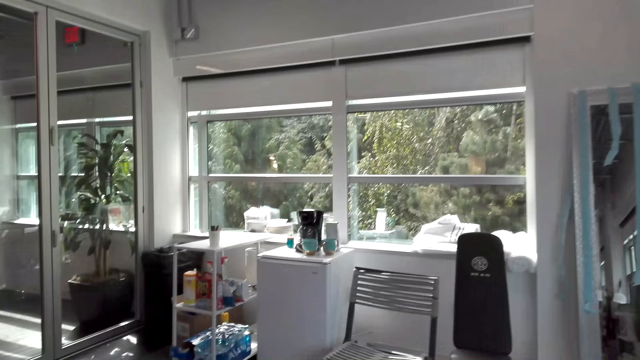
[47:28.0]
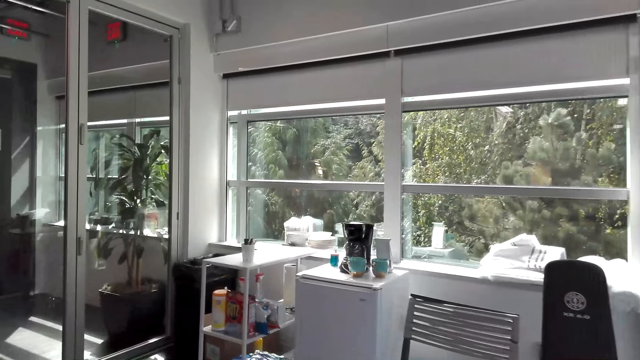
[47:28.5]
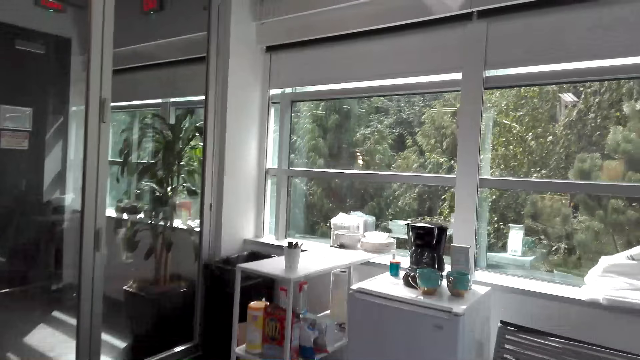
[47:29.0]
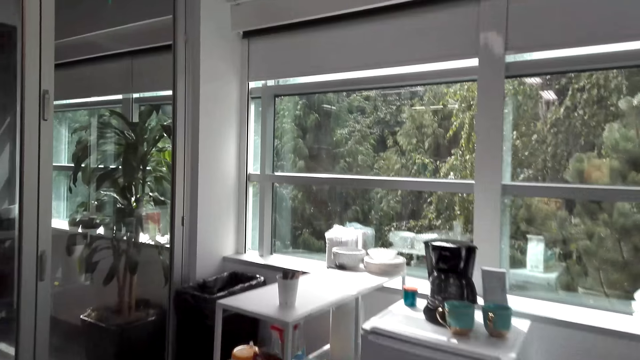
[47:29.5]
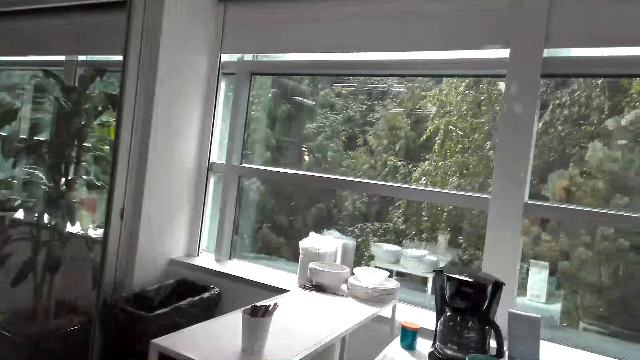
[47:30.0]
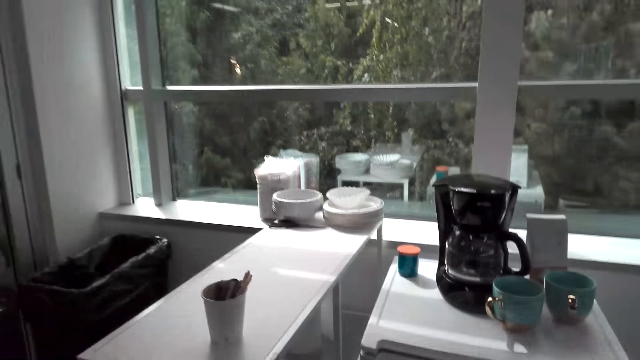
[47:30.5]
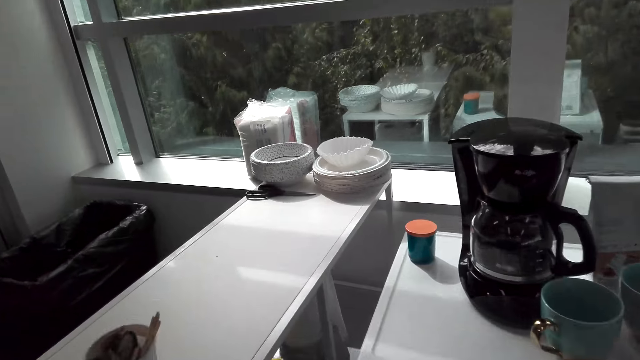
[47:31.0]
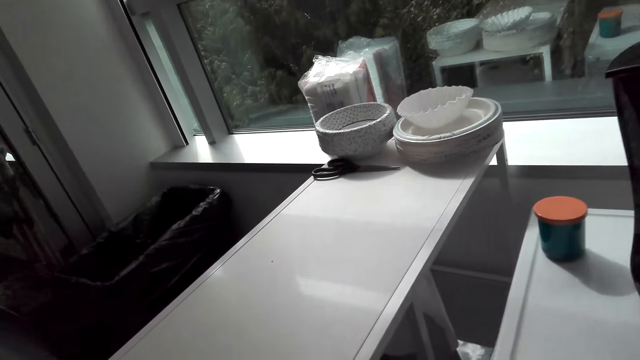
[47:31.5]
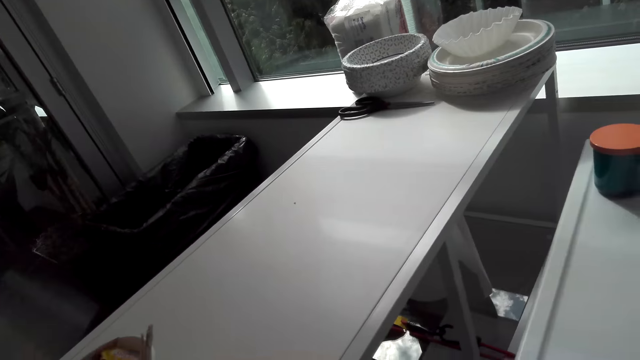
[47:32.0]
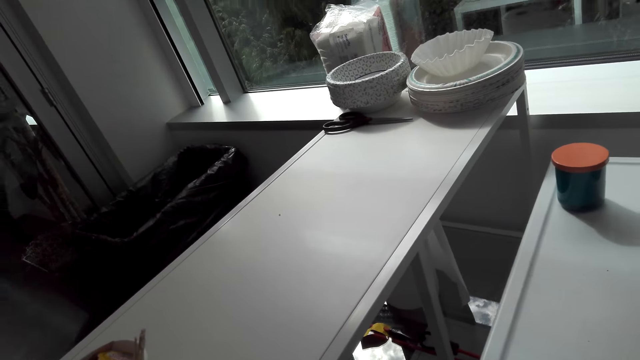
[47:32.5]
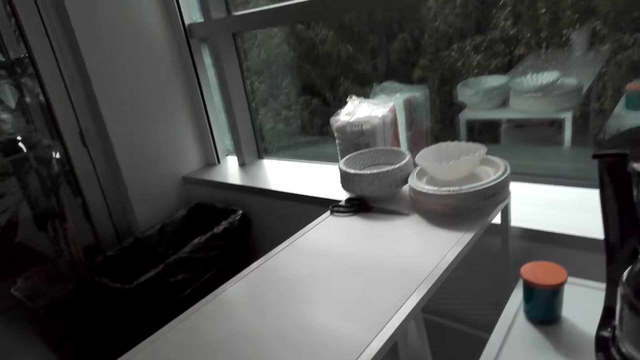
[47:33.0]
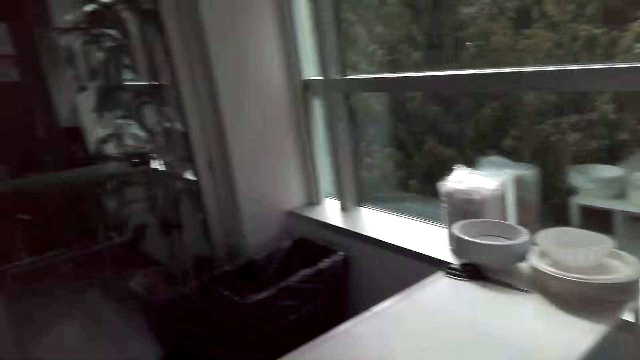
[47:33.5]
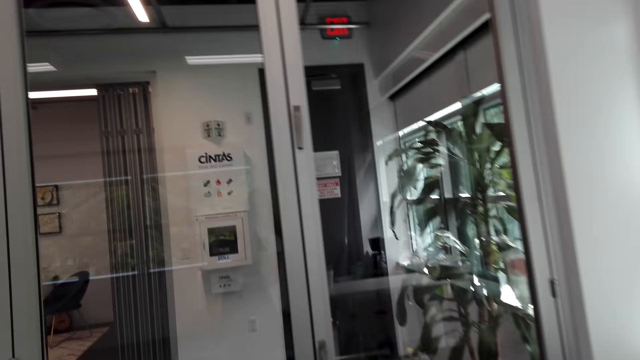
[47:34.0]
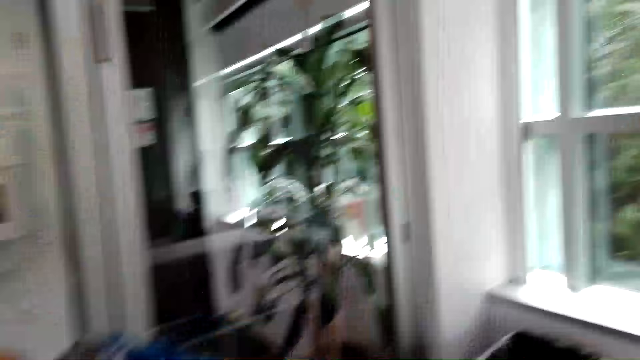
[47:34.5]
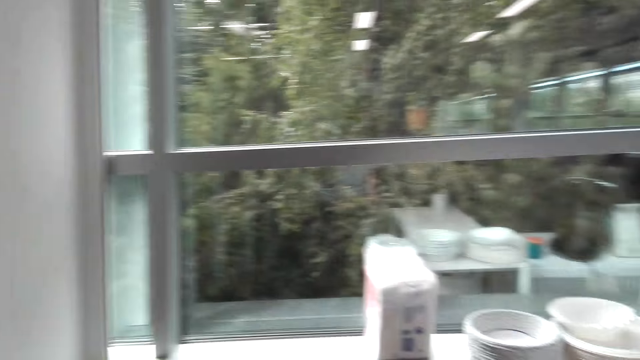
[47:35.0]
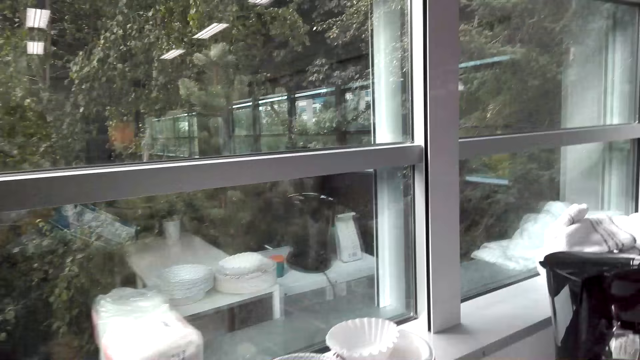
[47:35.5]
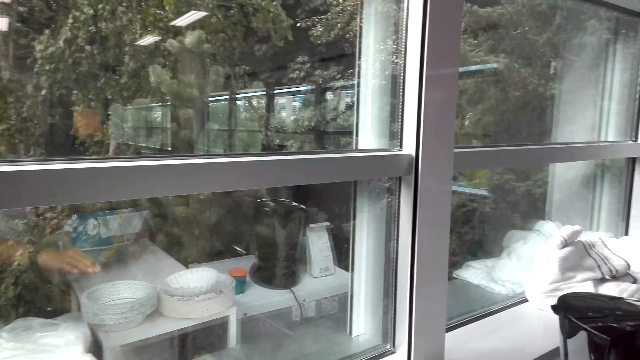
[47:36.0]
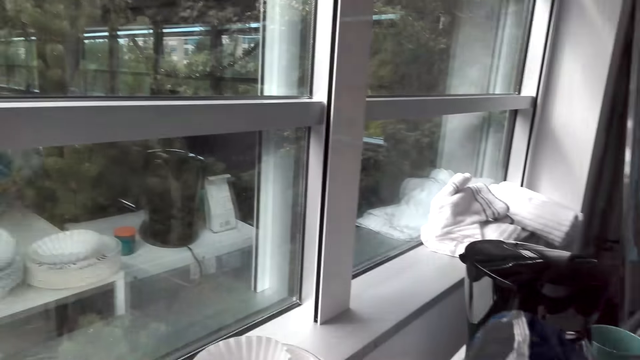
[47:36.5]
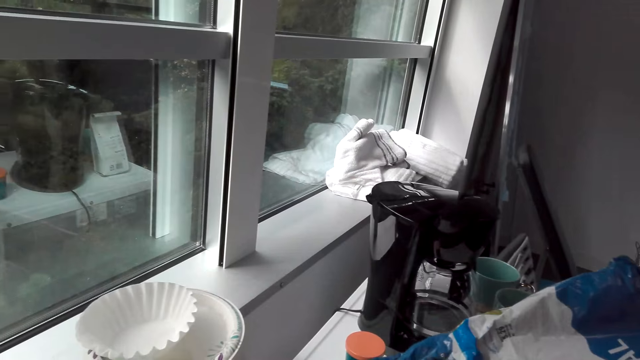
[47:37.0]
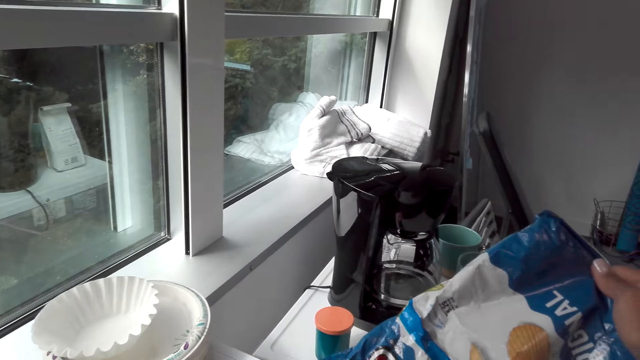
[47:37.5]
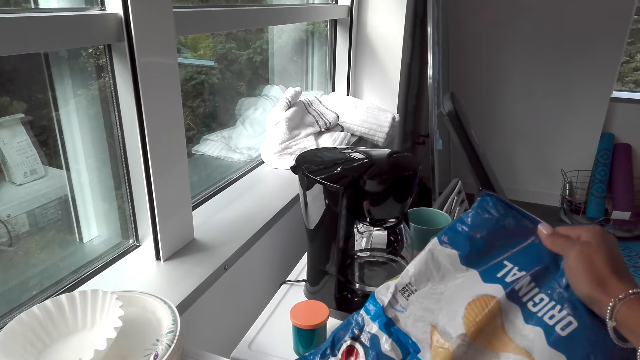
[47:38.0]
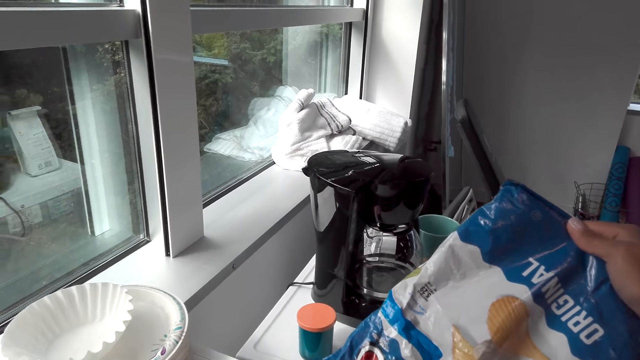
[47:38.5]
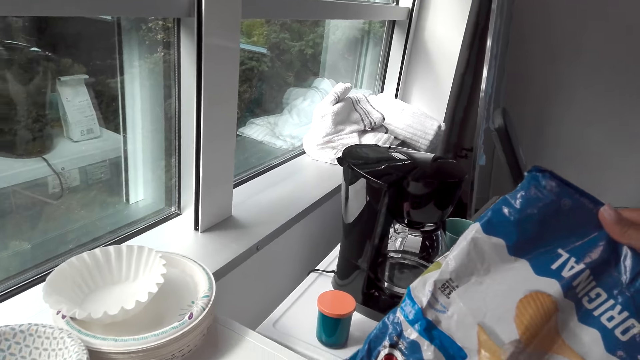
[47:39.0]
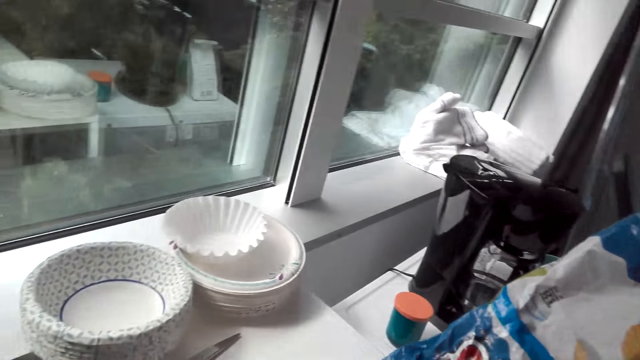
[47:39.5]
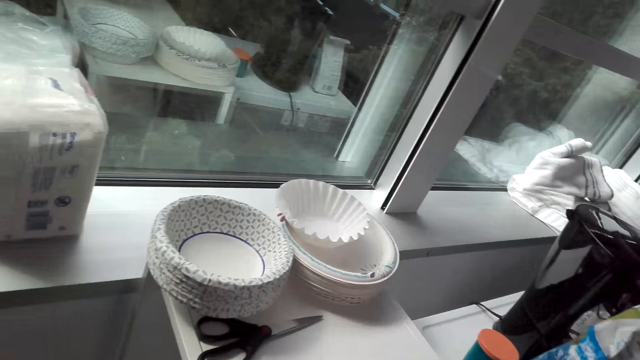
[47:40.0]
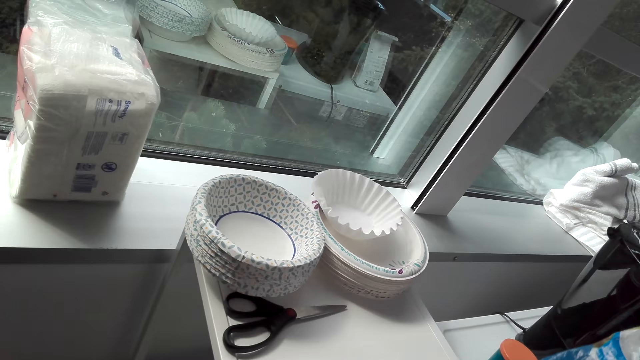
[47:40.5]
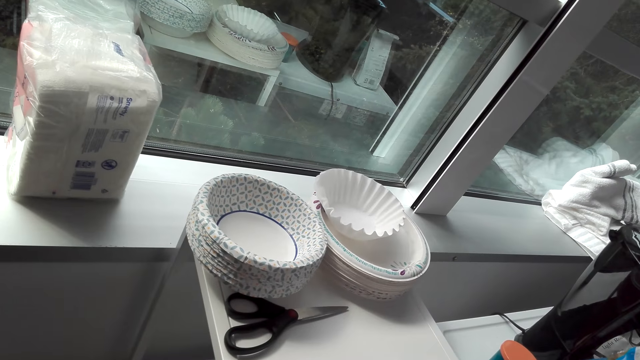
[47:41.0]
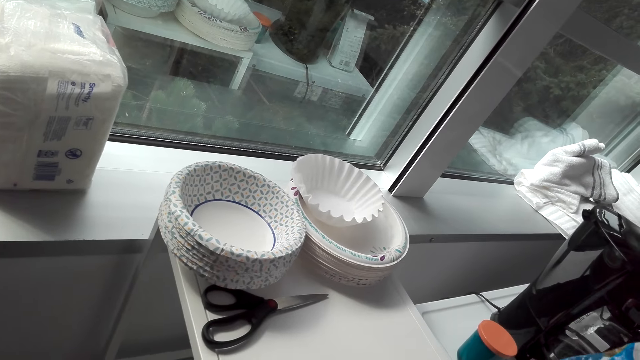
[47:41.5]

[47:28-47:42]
The camera wearer picks up a bowl. They pour the chips in the bowl on the table.

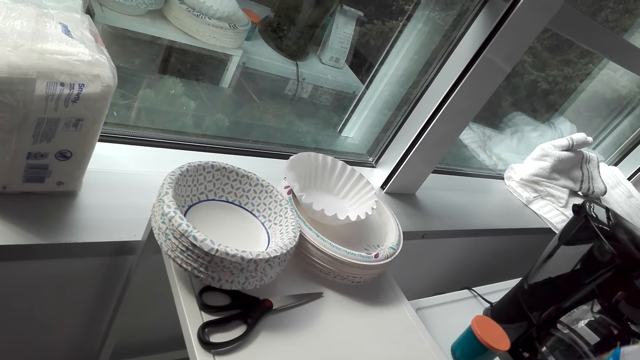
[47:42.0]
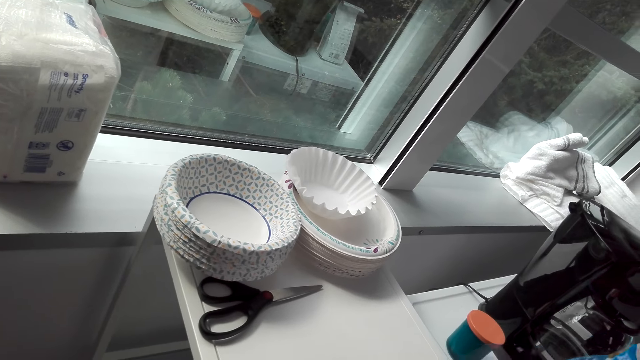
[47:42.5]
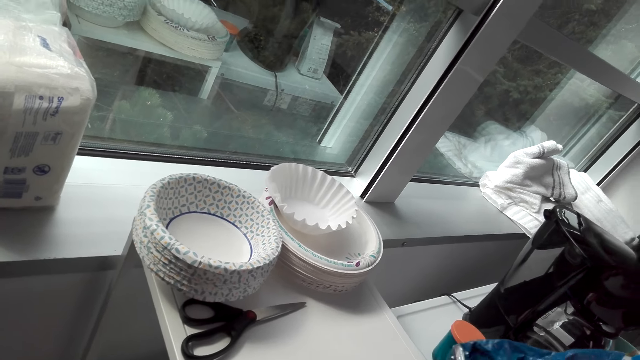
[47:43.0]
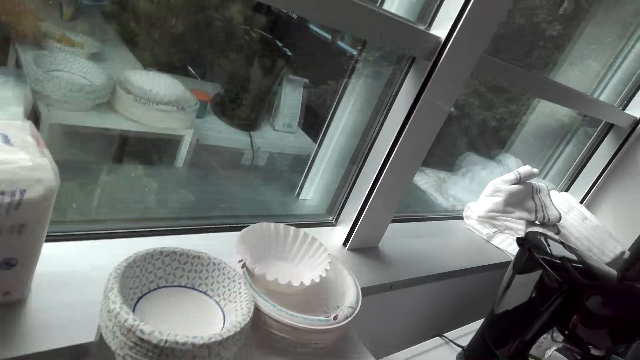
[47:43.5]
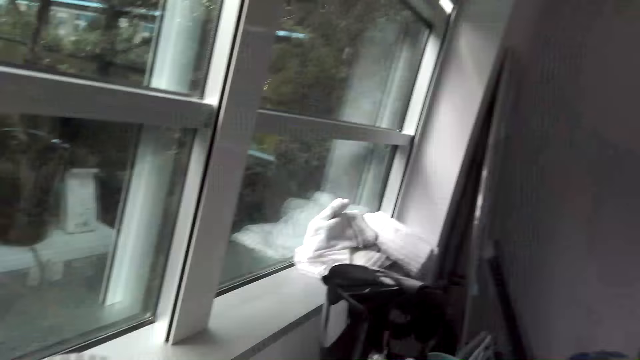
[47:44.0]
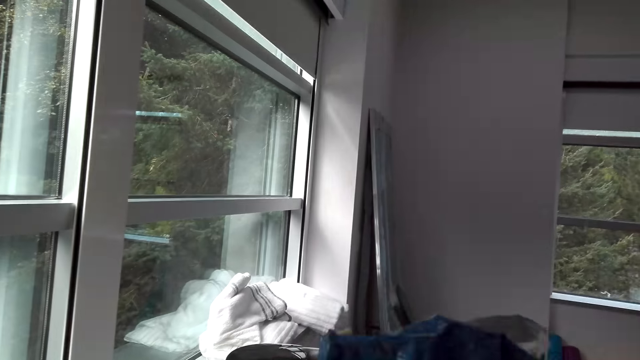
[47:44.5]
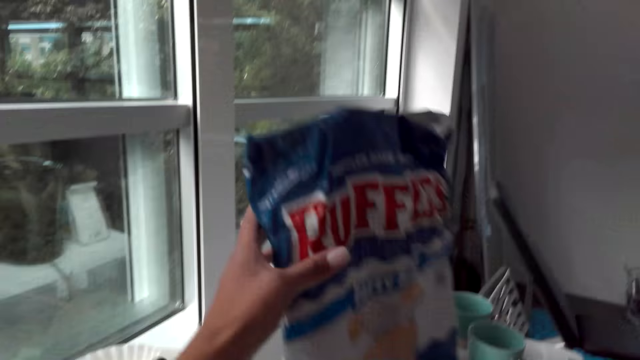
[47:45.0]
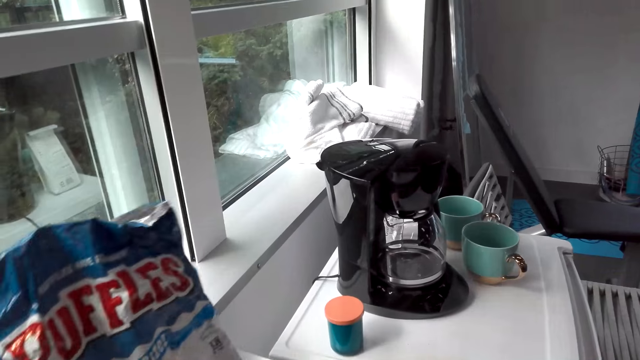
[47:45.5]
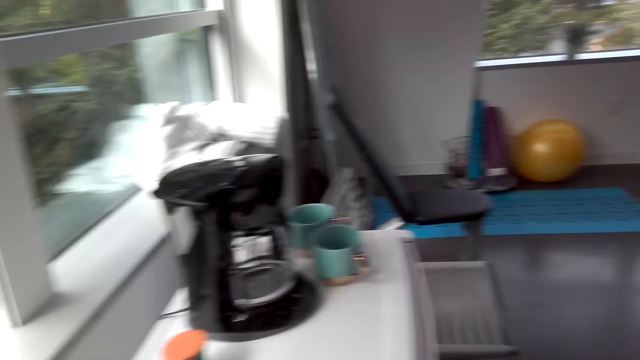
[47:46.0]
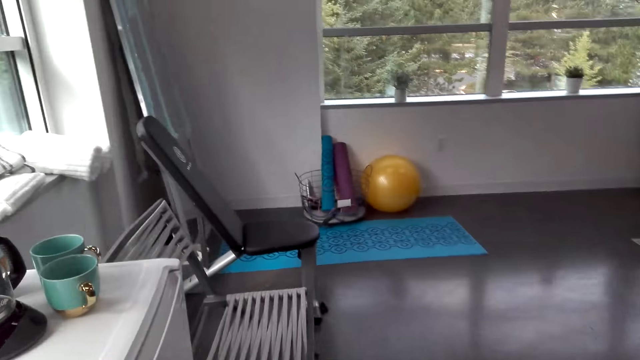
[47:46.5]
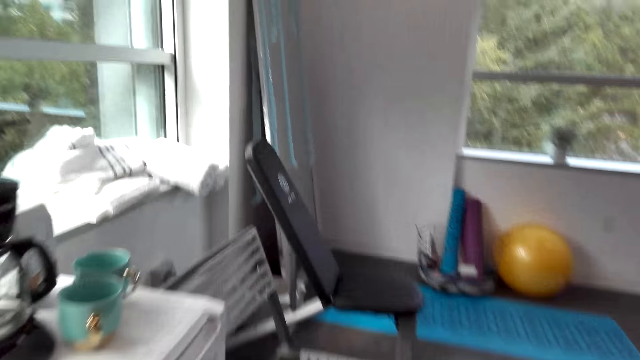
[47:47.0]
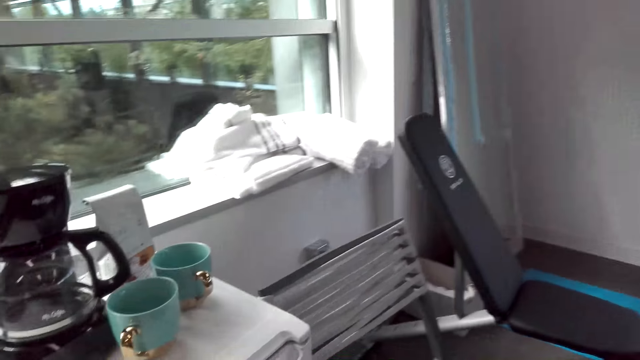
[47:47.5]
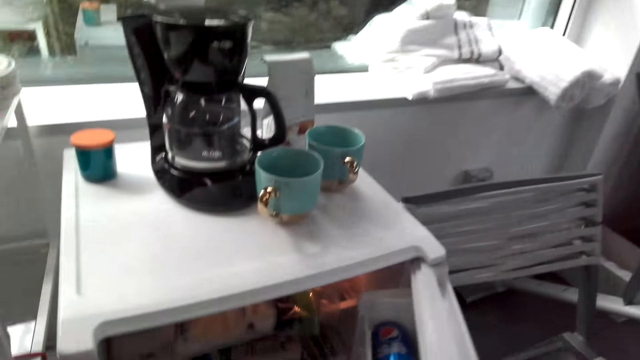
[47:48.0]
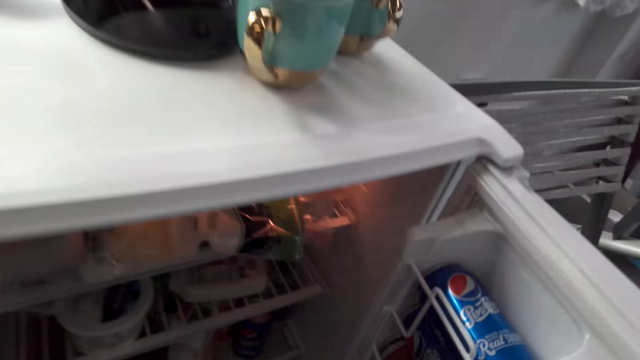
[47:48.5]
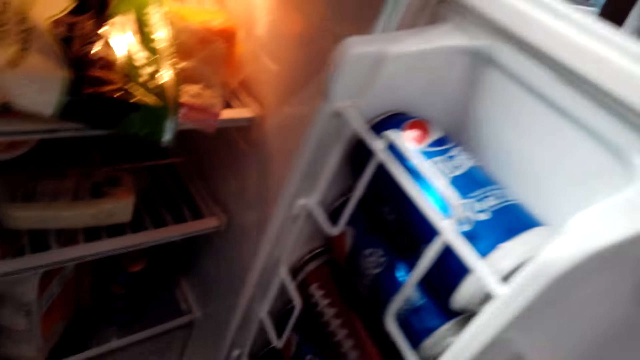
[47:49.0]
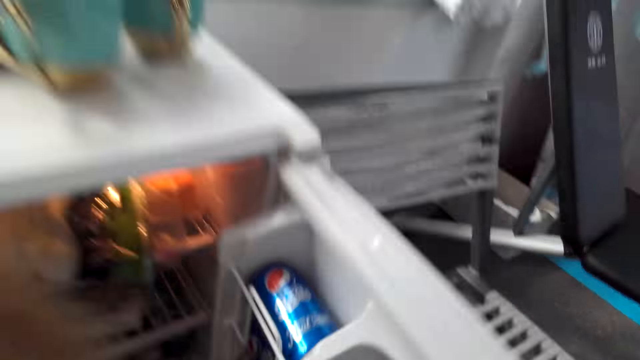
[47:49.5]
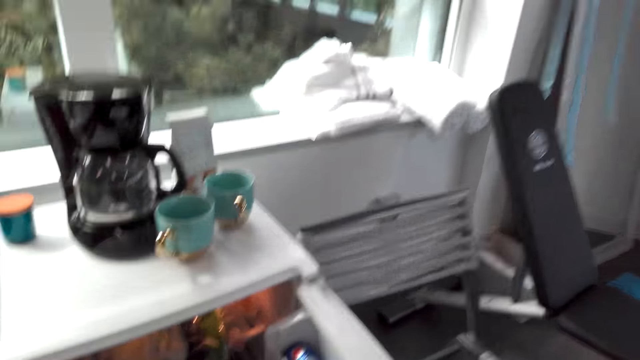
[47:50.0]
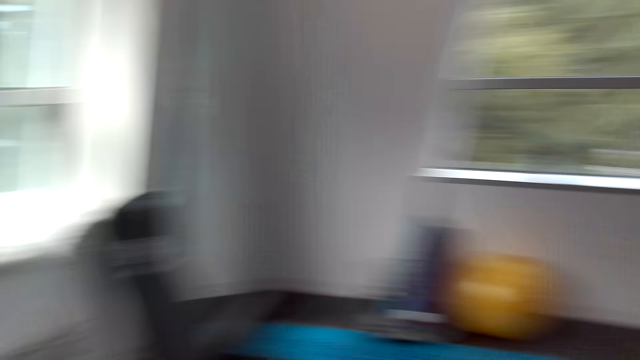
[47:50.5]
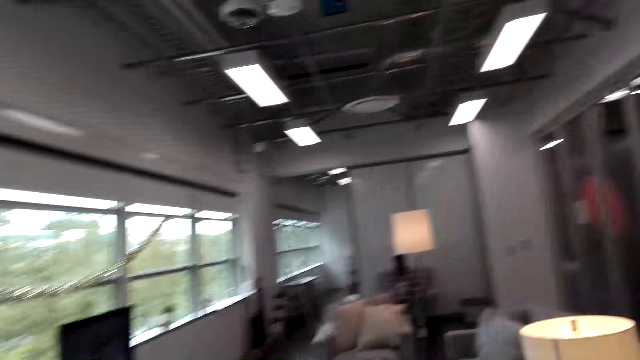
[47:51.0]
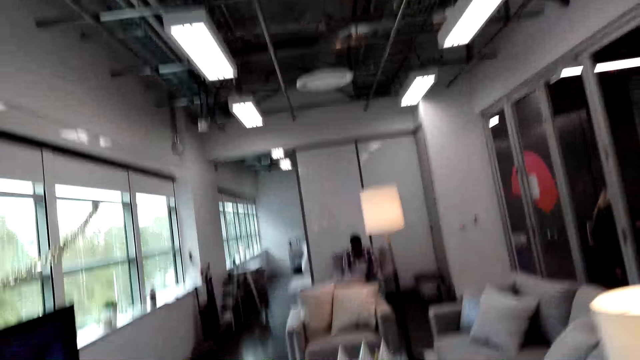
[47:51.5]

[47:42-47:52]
The camera wearer puts the packet of snacks aside. They open the fridge. They turn around. They look inside the fridge. They move around.
